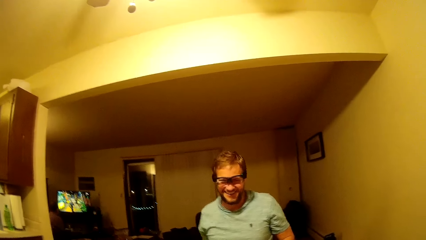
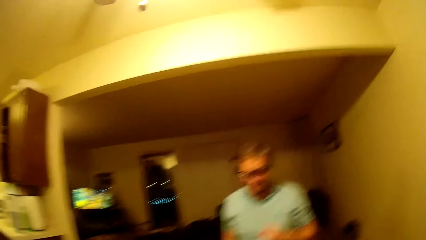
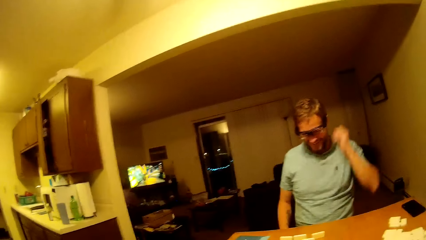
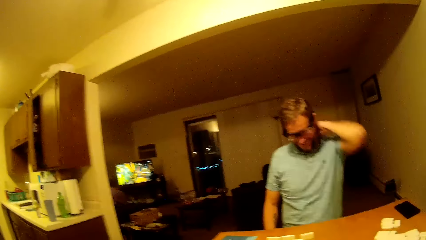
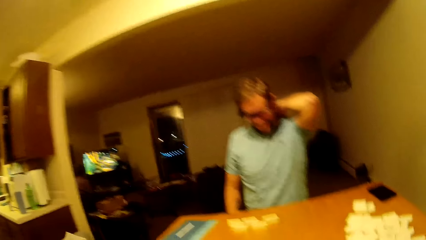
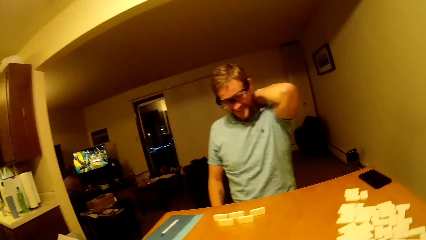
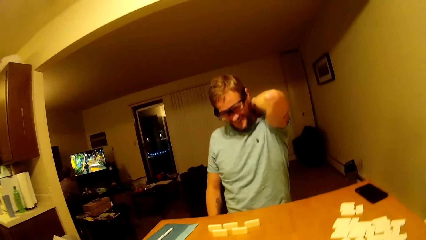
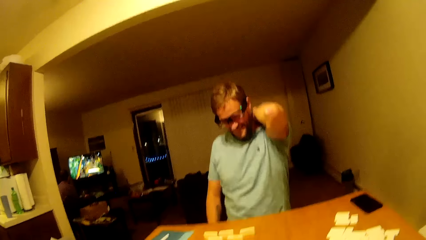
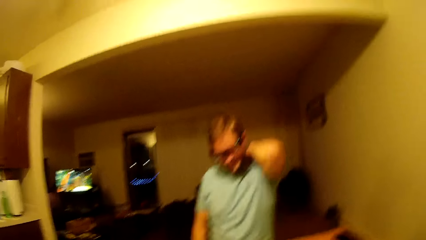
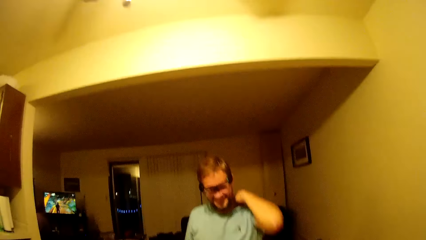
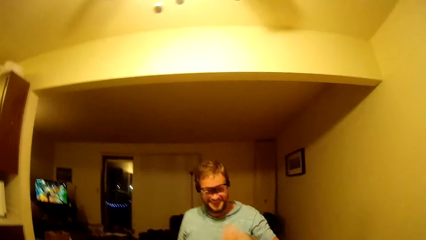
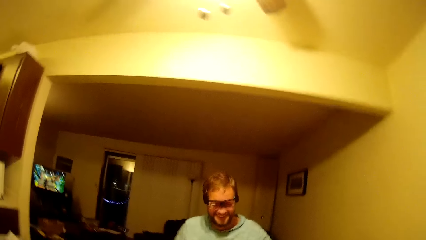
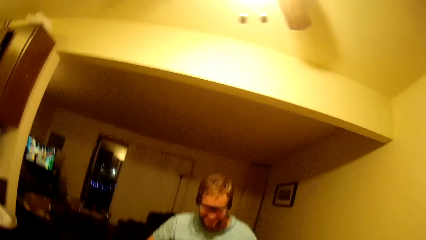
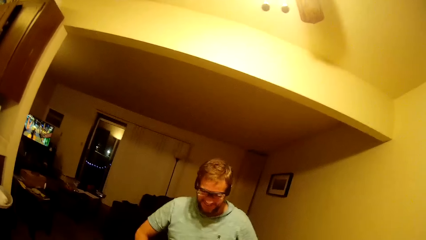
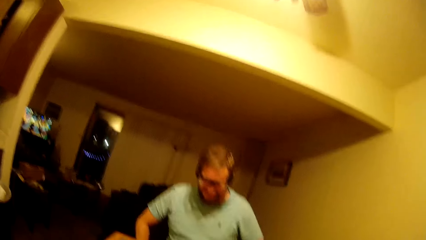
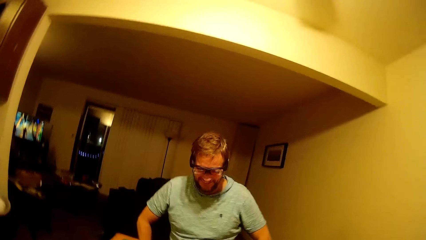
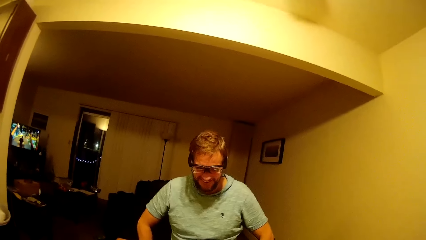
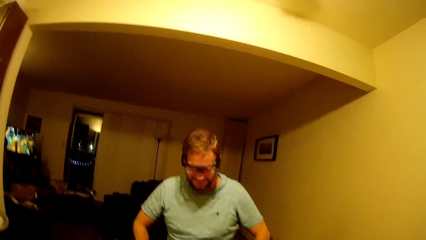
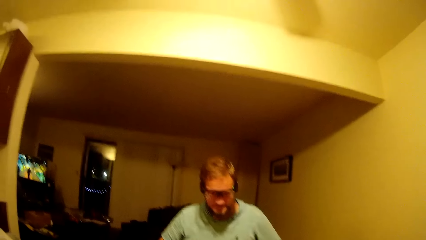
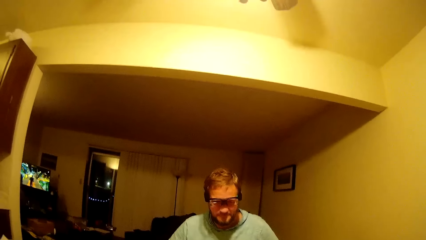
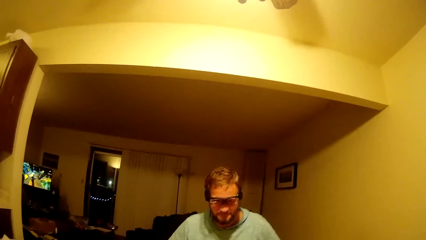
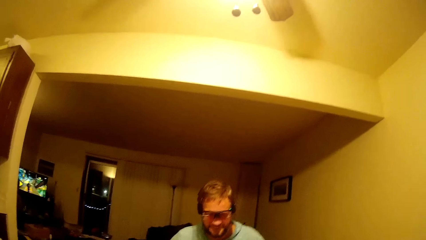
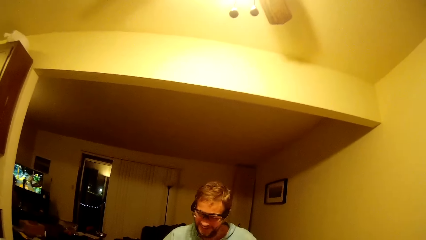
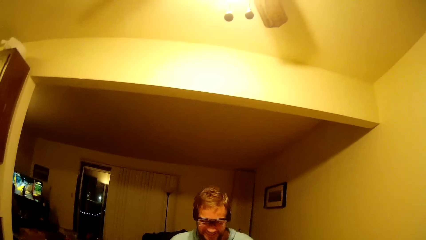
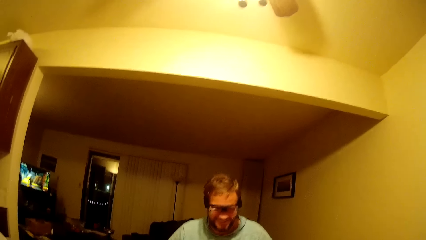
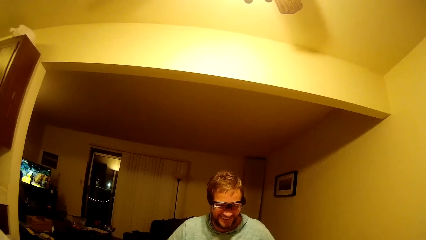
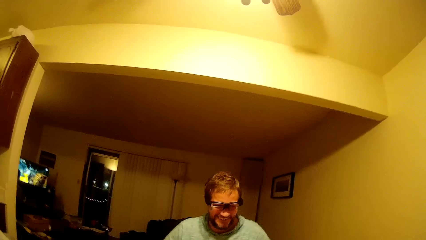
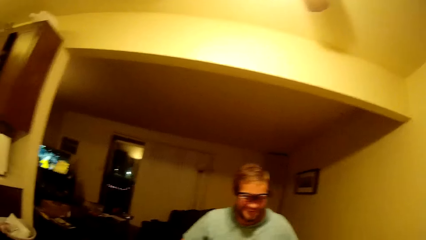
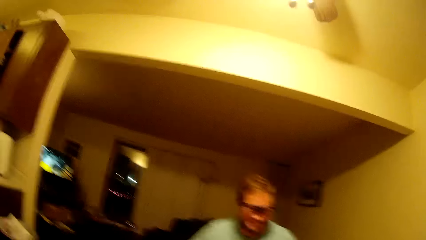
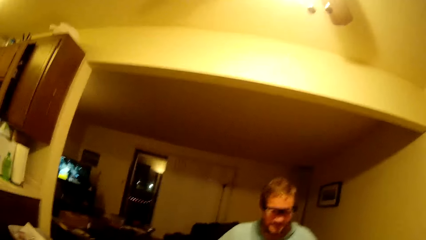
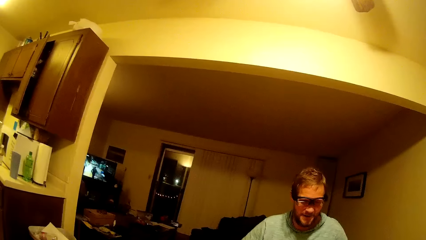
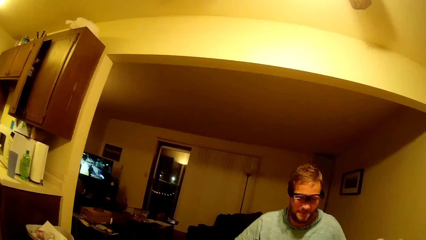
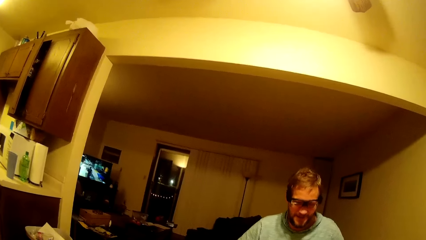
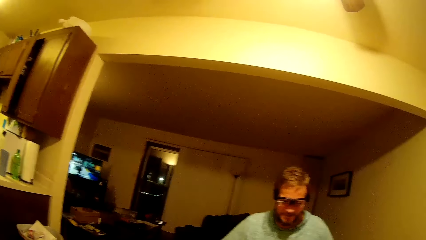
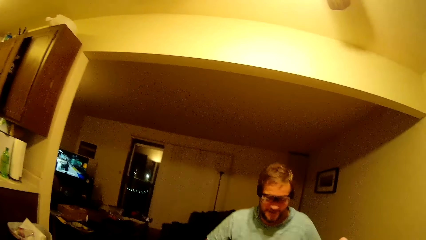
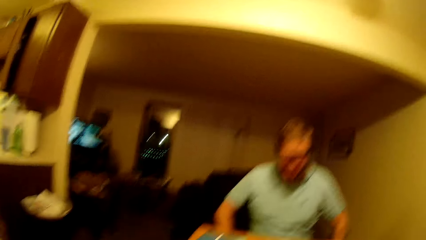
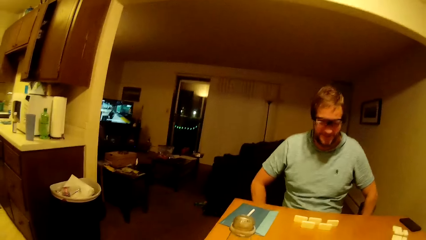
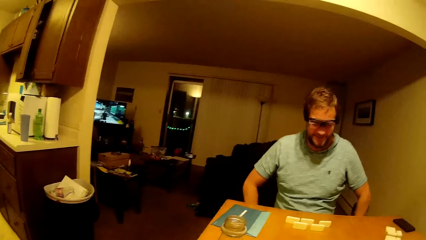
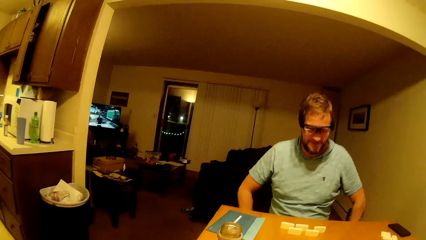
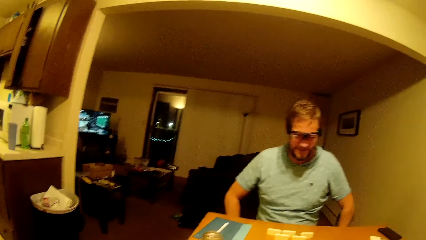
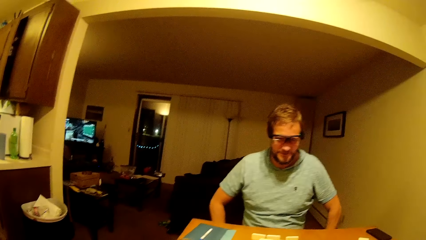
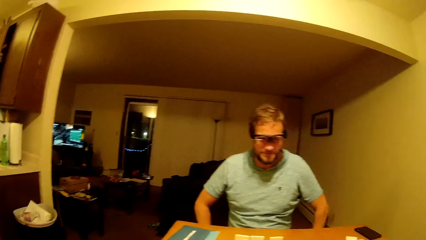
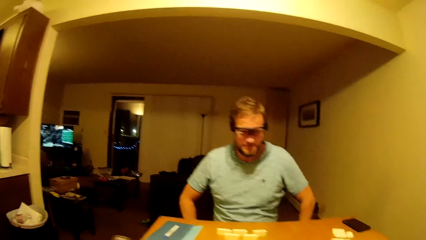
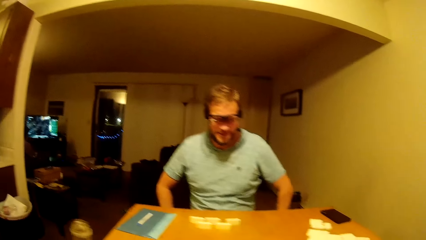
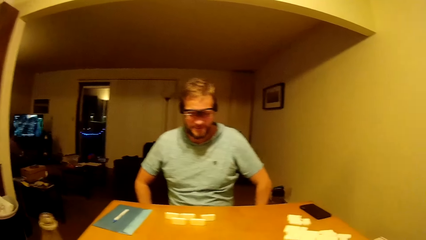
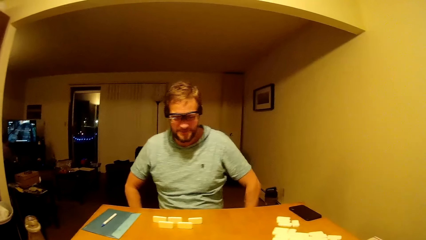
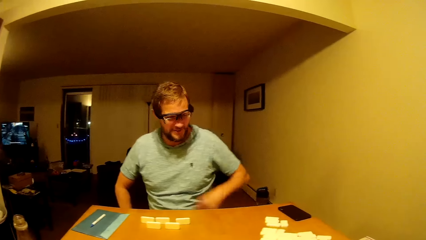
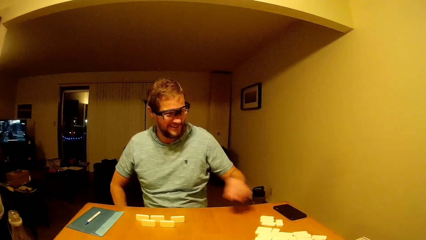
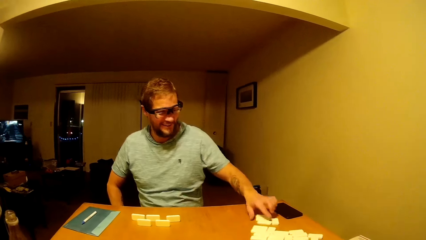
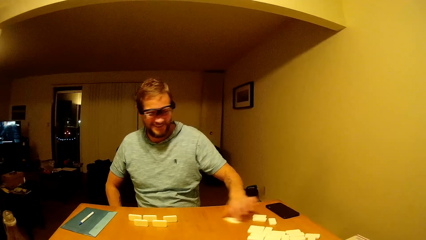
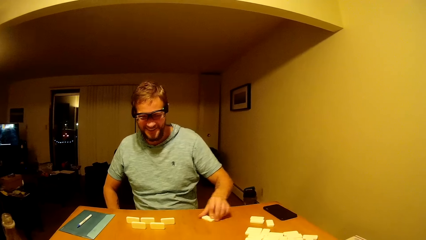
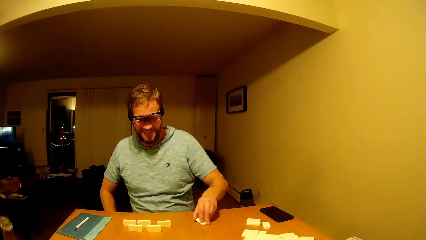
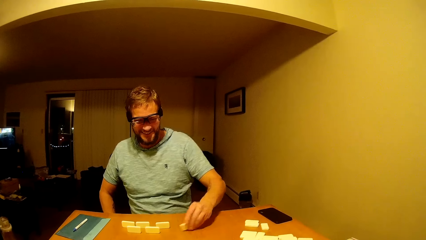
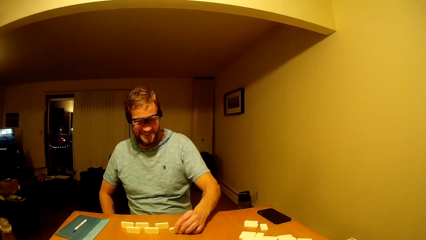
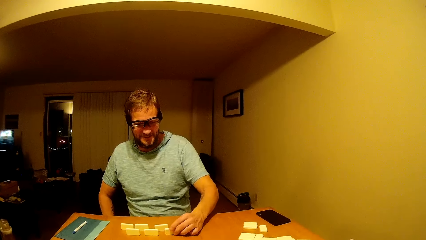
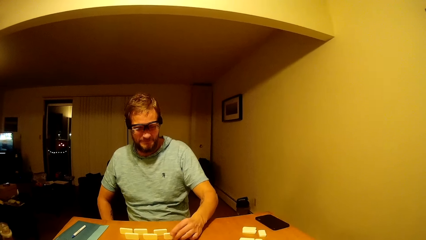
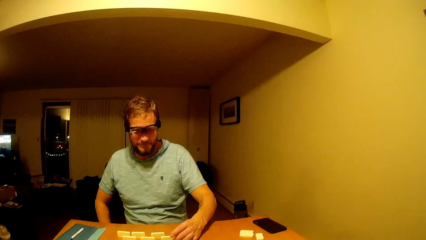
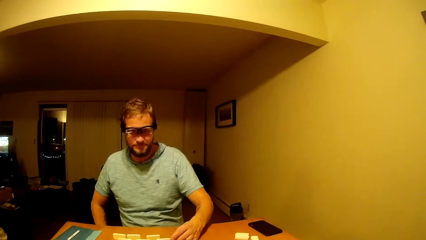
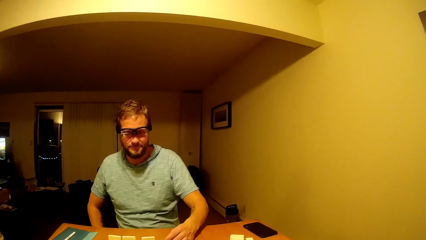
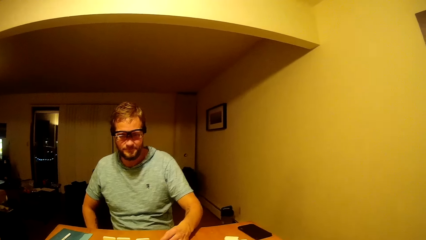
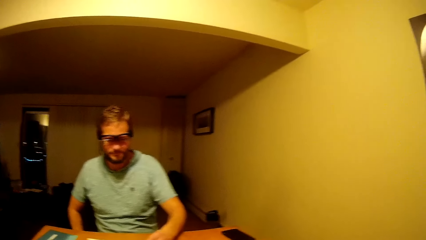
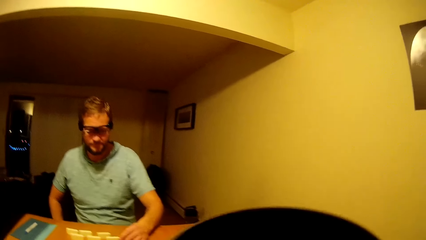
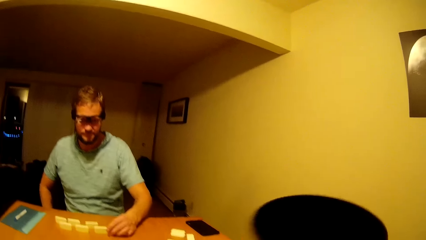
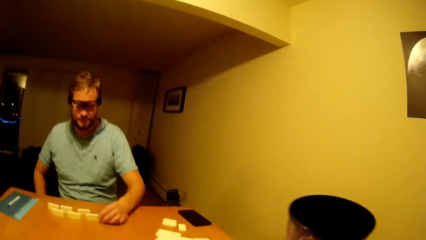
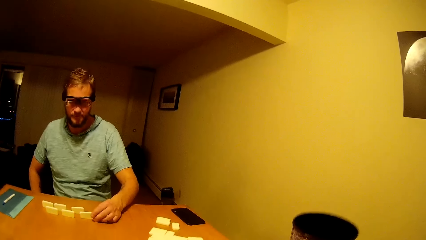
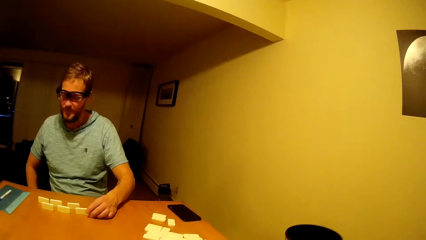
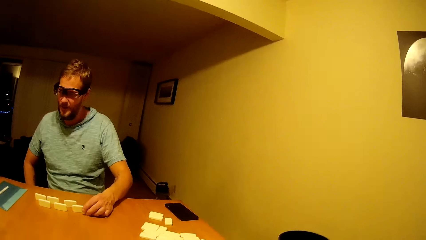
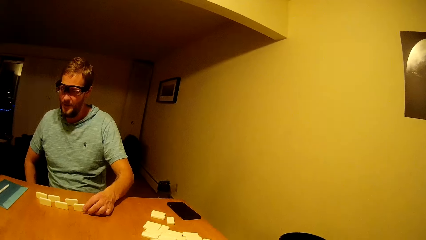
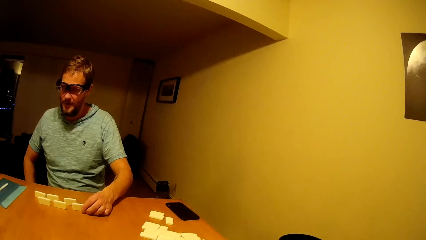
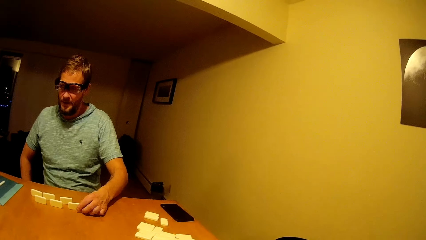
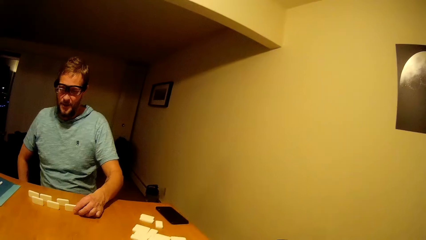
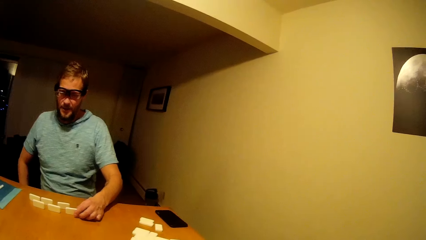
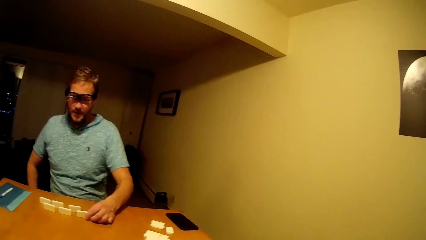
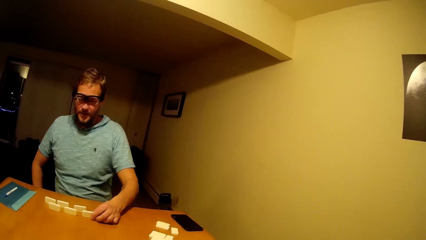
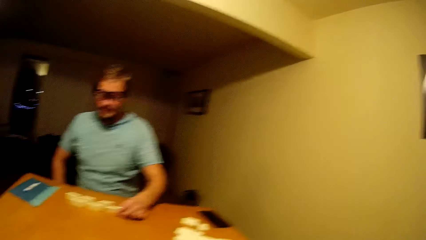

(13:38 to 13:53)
A man scratches his back and touches his back. The camera wearer talks to the man. The man takes a dice from the table and plays mahjong. The camera wearer holds a cup. They put down the mug of coffee.
